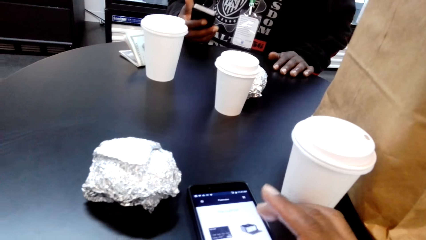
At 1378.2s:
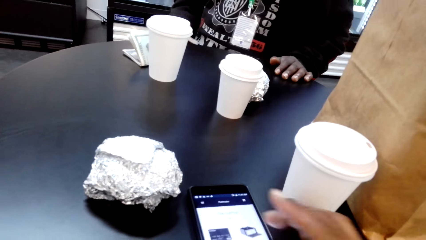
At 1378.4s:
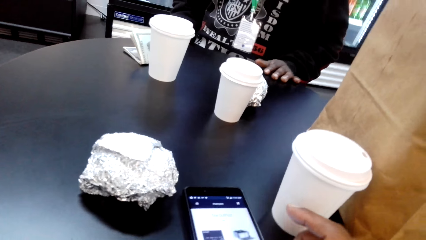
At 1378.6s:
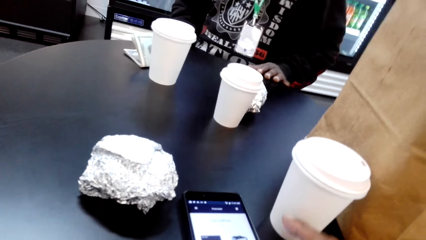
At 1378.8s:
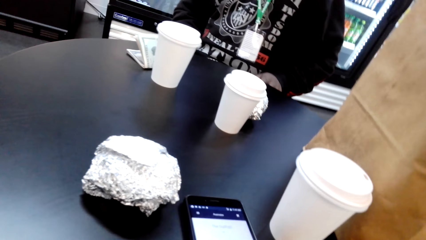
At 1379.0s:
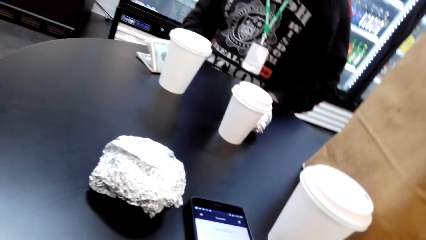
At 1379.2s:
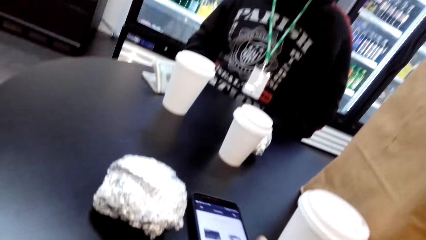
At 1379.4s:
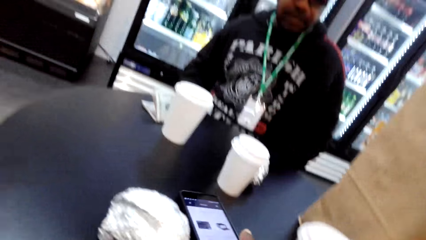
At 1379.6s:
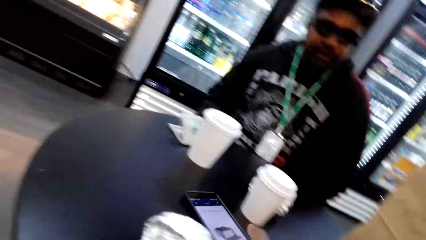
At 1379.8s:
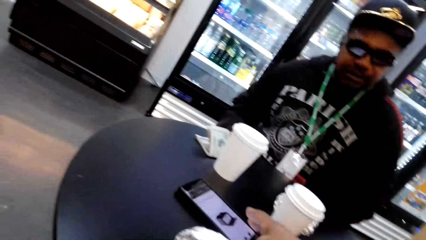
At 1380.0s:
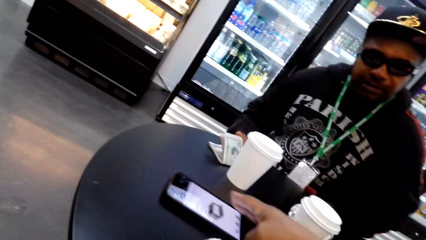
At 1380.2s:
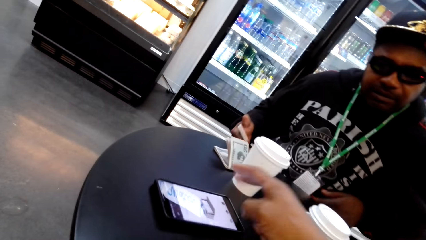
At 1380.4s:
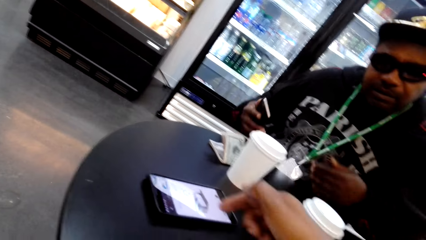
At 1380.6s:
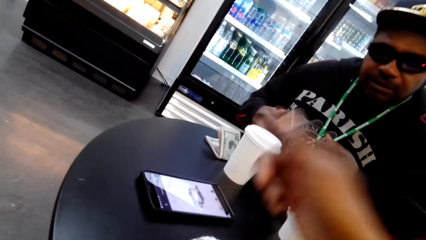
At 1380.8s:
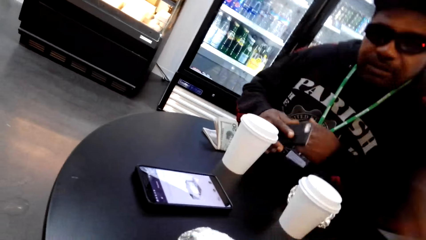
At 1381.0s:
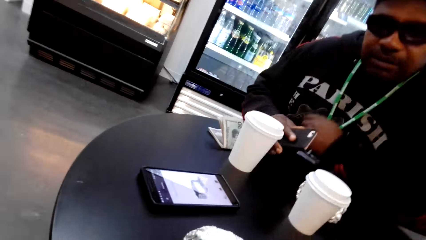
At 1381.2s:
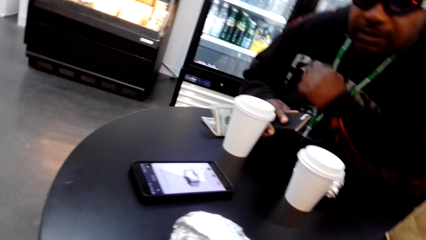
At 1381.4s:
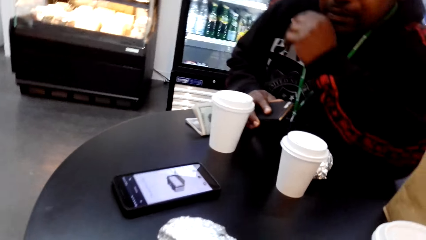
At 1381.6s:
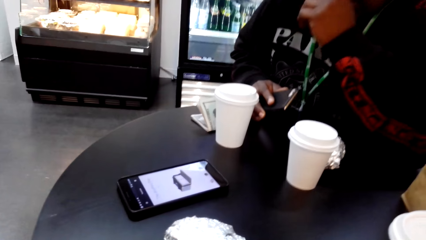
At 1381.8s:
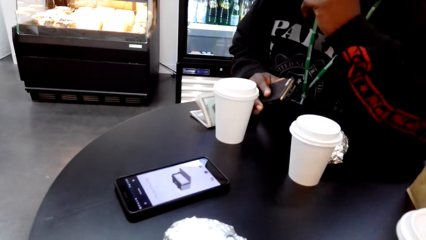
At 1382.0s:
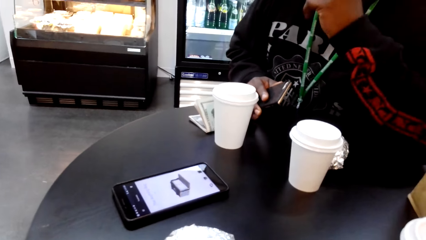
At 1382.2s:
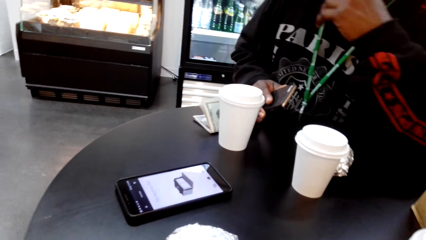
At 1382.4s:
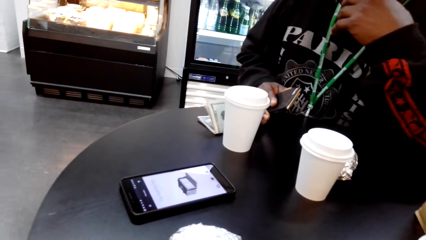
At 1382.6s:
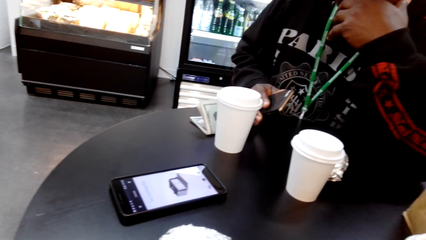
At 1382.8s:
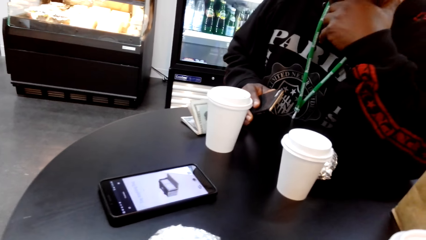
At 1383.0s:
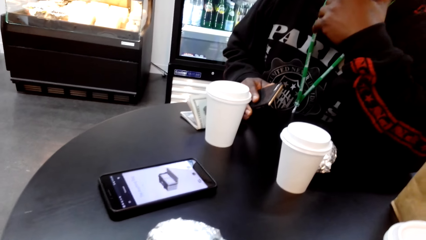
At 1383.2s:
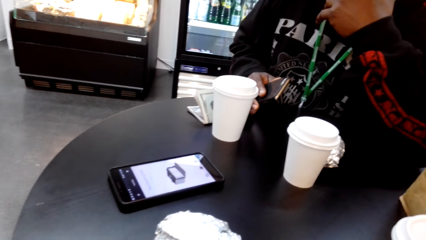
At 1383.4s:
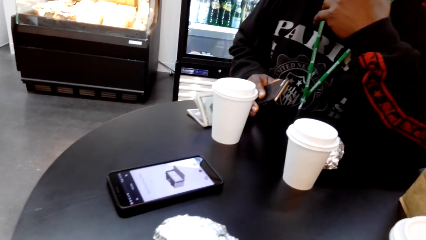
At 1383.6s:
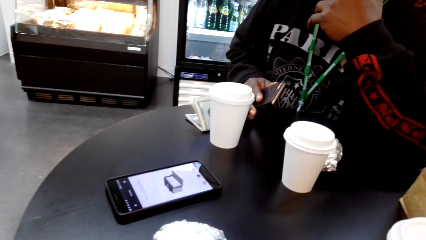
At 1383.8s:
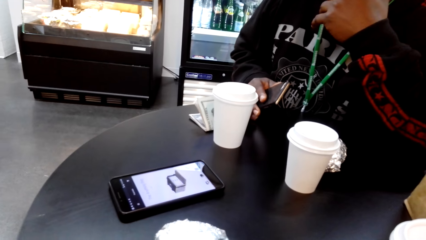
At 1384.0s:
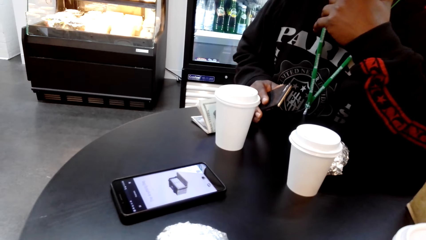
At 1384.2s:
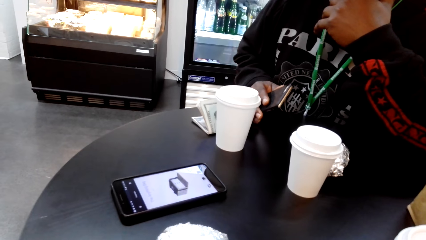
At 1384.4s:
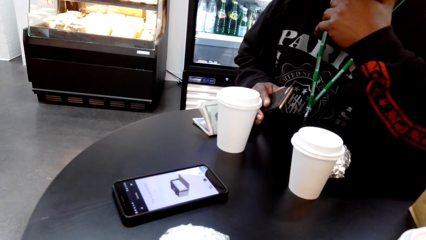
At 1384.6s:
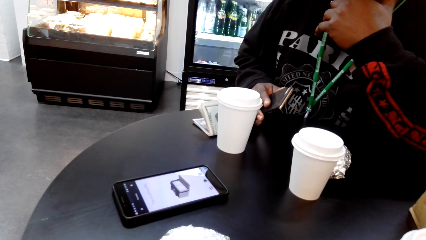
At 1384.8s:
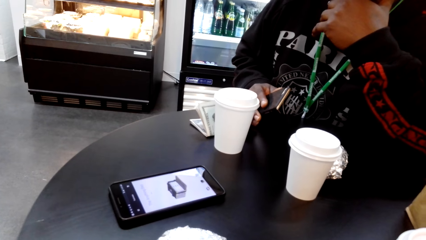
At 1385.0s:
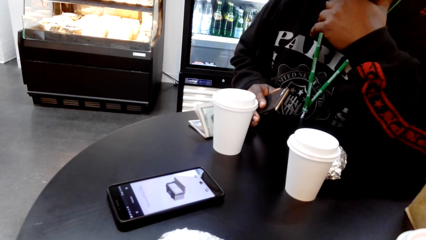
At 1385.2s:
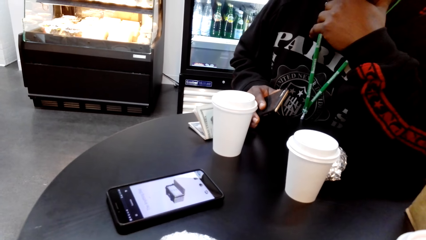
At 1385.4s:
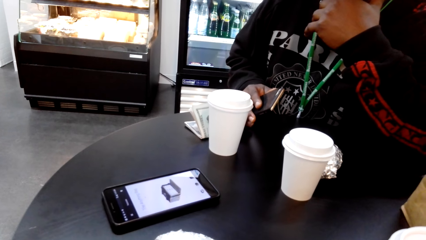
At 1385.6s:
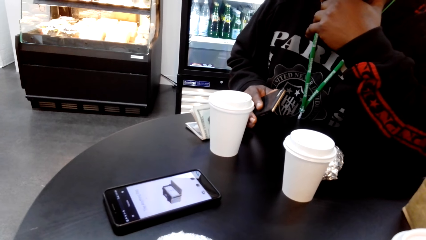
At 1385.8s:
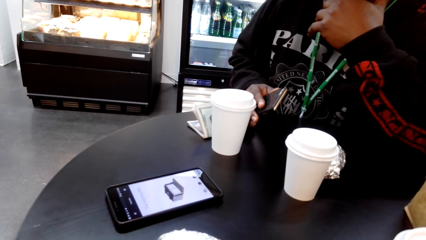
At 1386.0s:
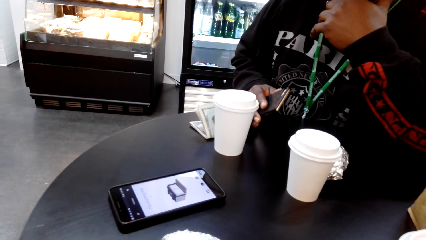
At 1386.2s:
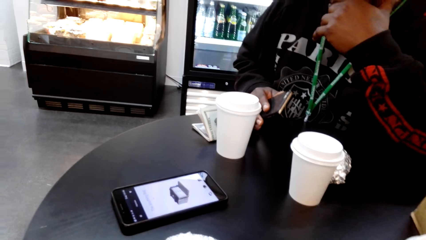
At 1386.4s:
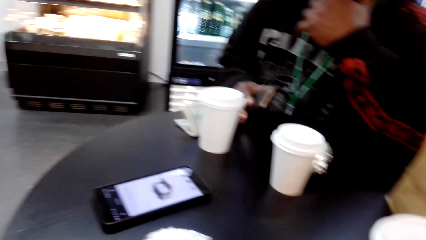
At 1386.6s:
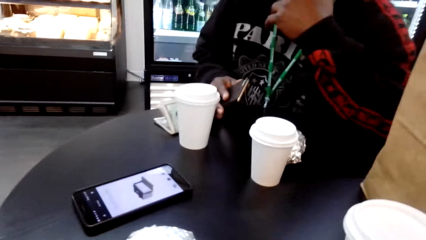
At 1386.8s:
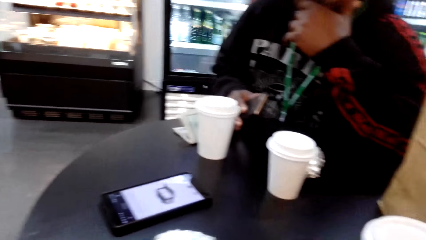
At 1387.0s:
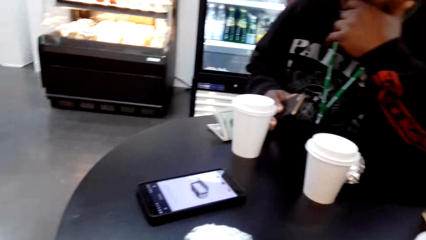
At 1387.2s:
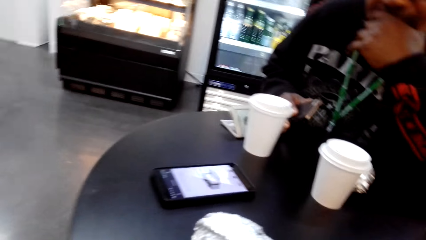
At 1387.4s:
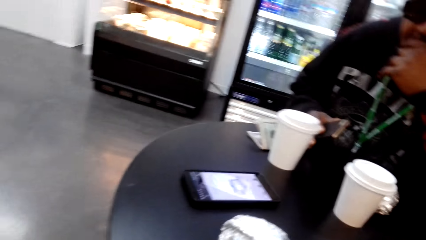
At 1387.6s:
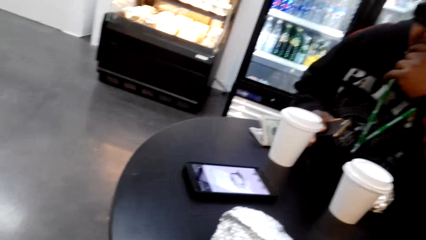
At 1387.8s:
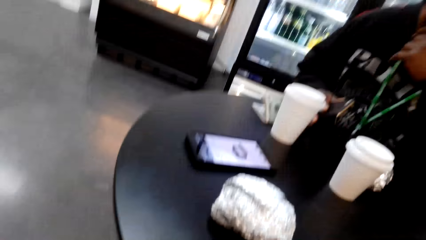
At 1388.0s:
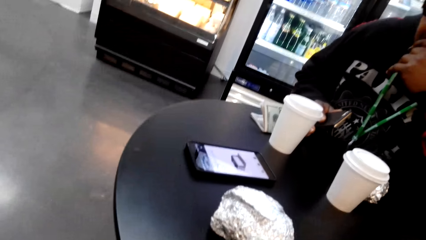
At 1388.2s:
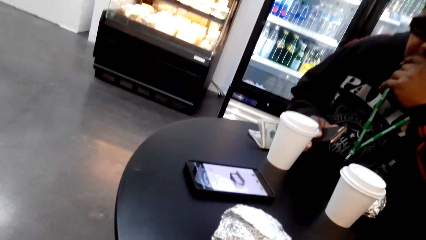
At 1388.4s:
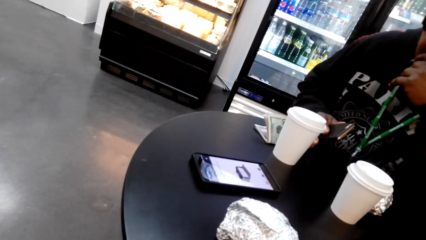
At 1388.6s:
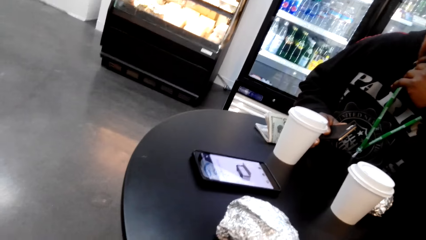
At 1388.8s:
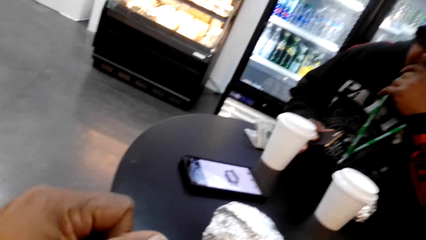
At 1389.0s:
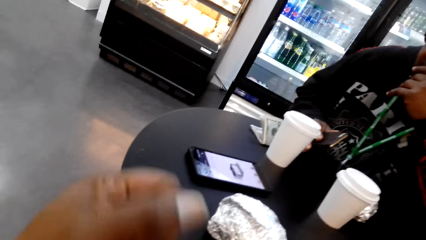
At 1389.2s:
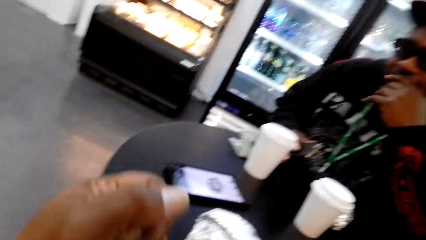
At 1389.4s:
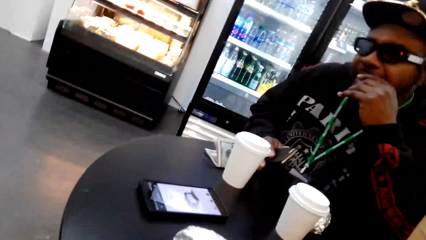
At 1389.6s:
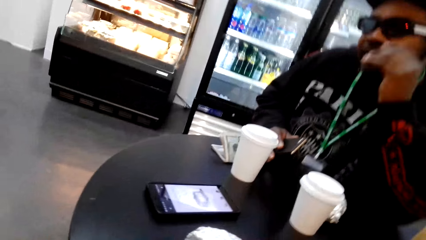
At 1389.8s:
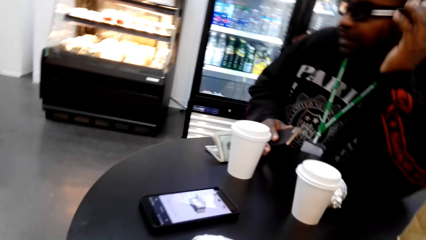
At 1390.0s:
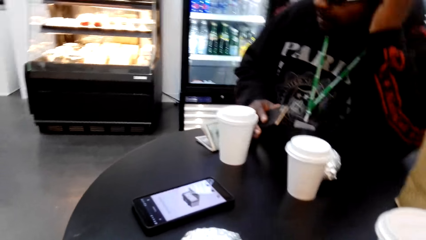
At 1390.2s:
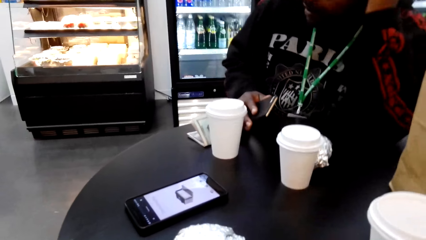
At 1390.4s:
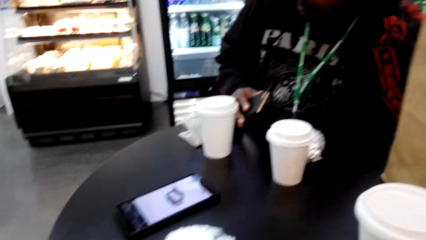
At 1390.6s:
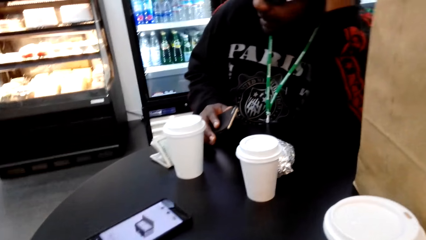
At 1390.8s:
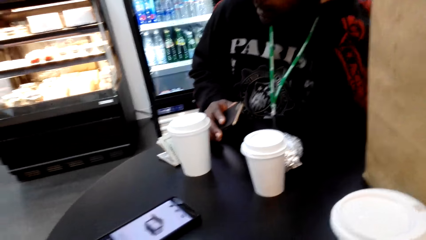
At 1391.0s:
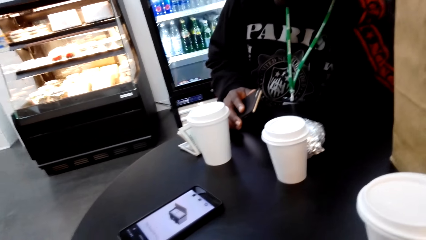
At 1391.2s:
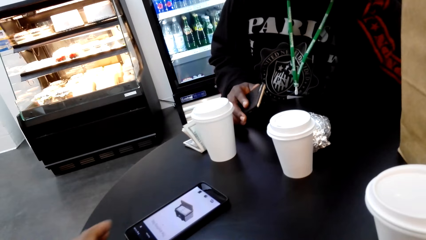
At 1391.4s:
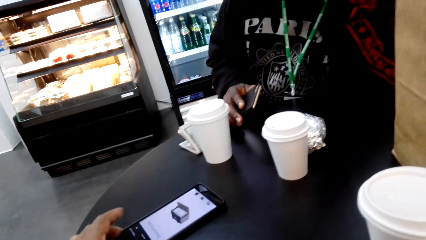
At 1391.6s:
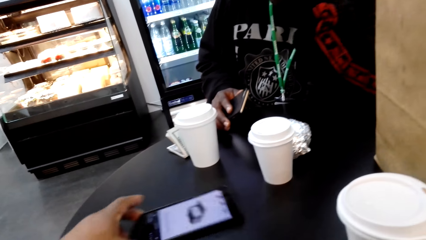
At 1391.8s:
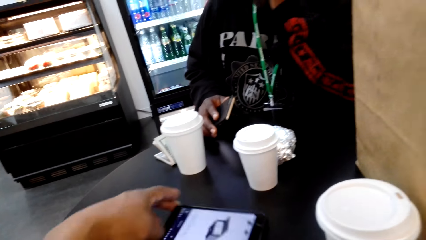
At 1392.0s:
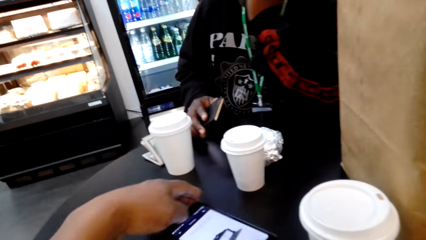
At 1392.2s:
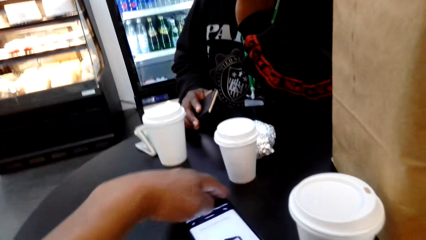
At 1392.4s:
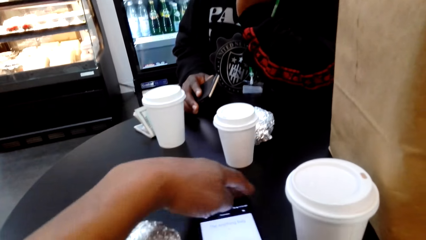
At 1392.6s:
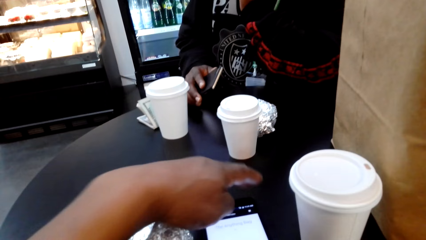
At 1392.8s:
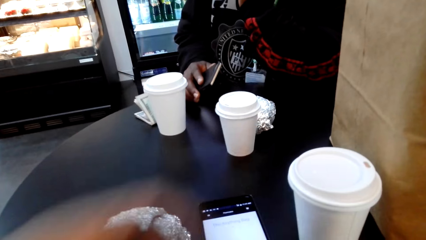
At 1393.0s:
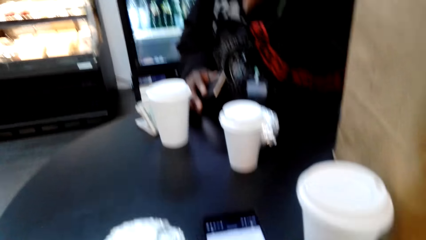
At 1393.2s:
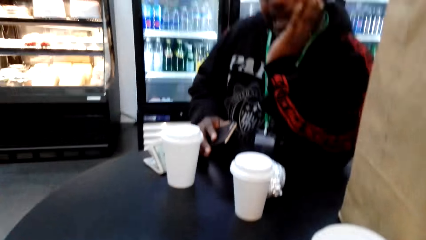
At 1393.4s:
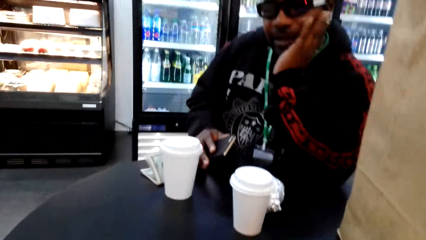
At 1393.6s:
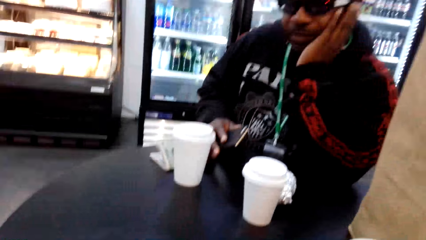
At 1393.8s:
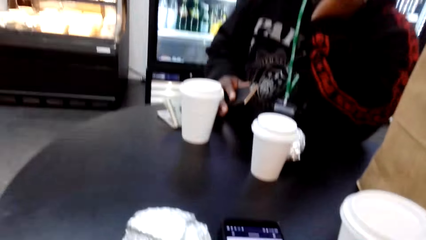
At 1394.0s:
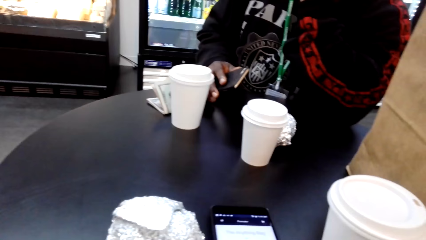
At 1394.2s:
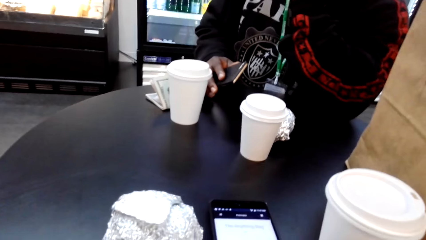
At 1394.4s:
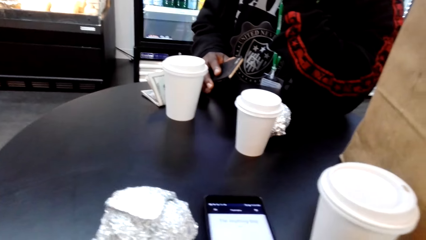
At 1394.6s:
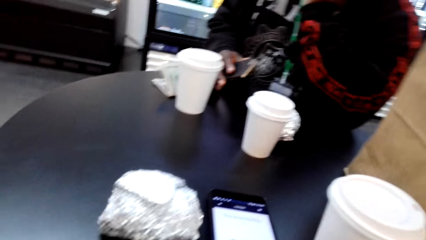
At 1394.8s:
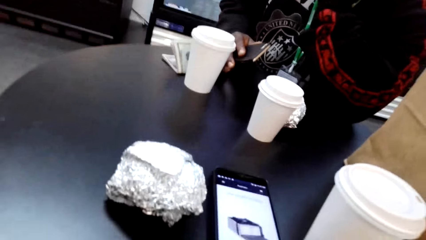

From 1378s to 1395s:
The camera wearer scrolls his phone. He moves the phone, shows a picture on his phone to a man, and dialogues with the man. The man stares at the phone. The camera wearer speaks to the man. The man speaks to the camera wearer. The camera wearer moves the phone and takes his phone back.
